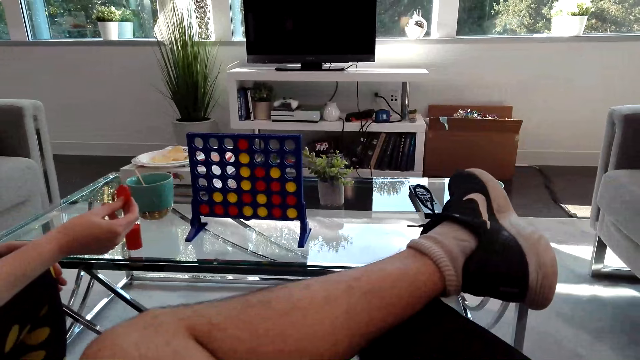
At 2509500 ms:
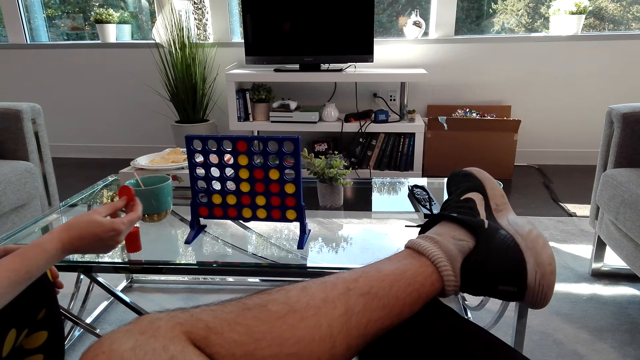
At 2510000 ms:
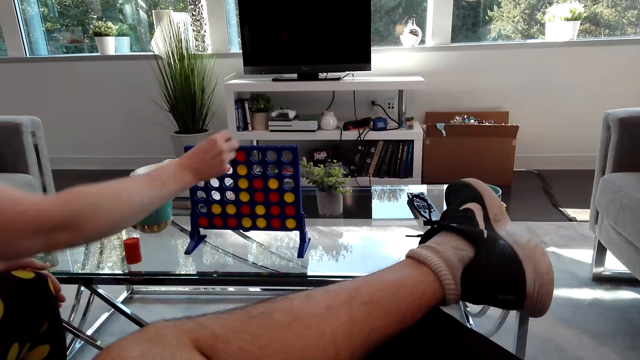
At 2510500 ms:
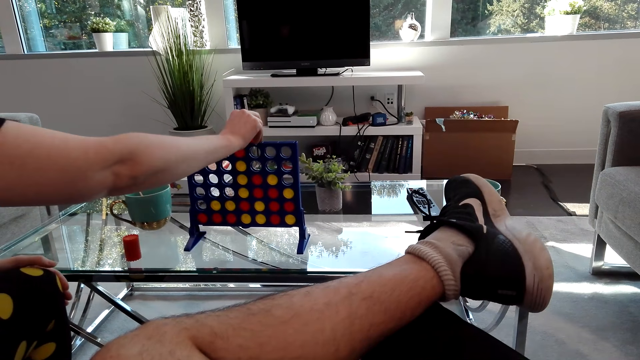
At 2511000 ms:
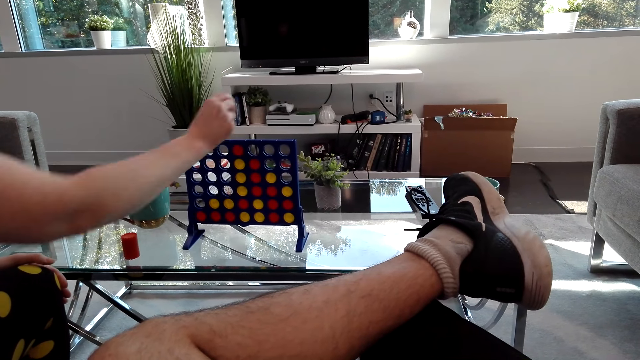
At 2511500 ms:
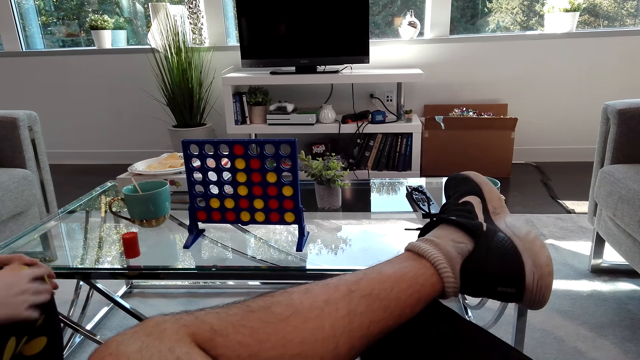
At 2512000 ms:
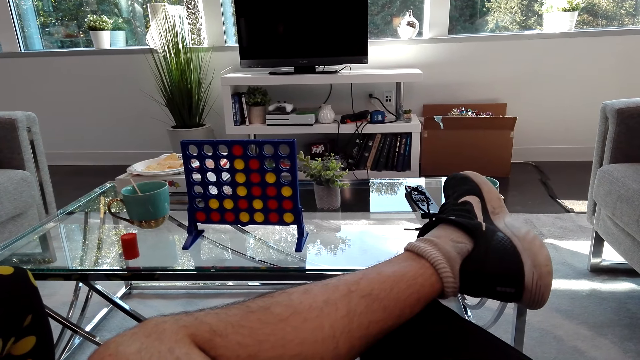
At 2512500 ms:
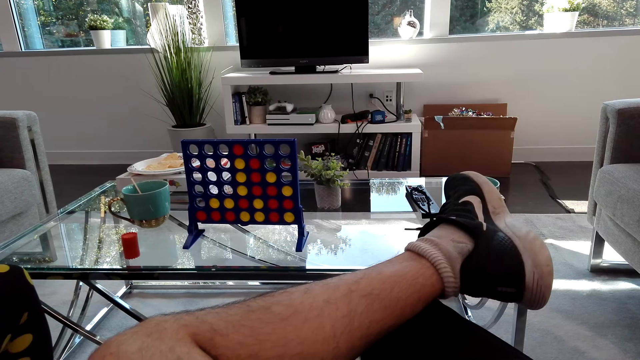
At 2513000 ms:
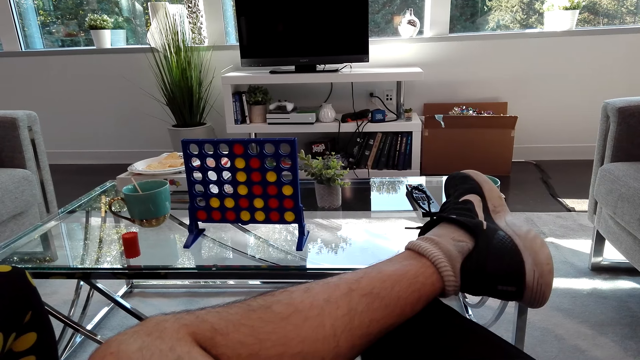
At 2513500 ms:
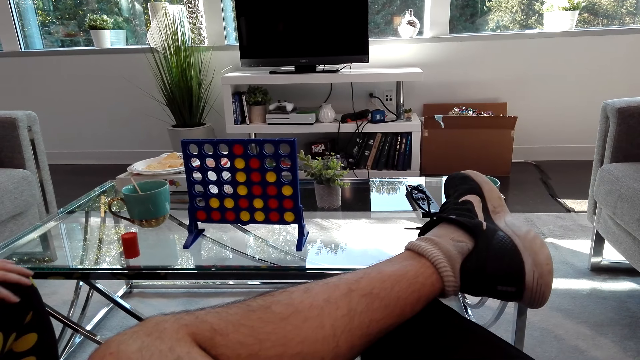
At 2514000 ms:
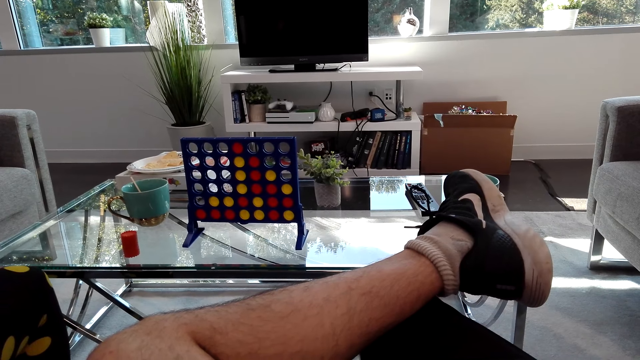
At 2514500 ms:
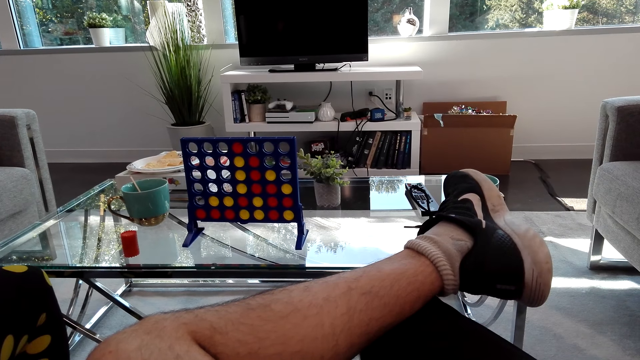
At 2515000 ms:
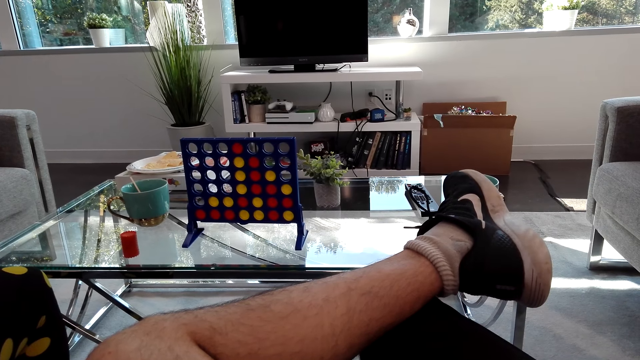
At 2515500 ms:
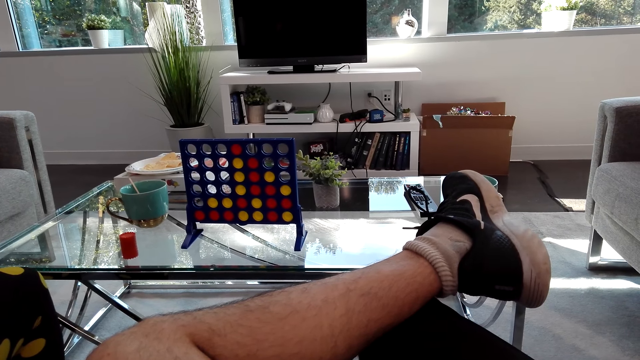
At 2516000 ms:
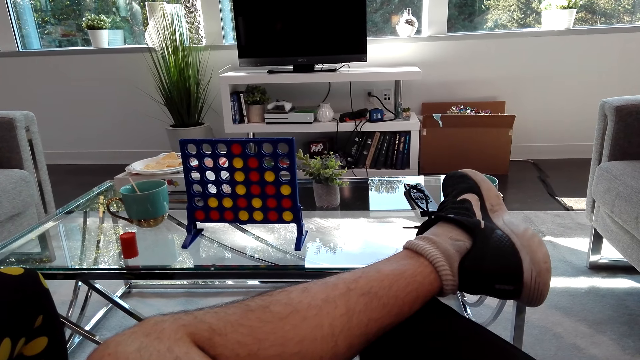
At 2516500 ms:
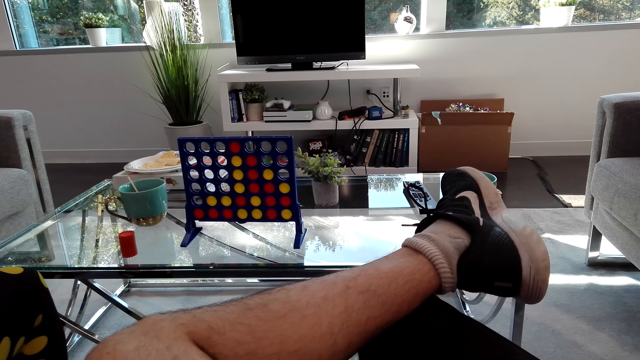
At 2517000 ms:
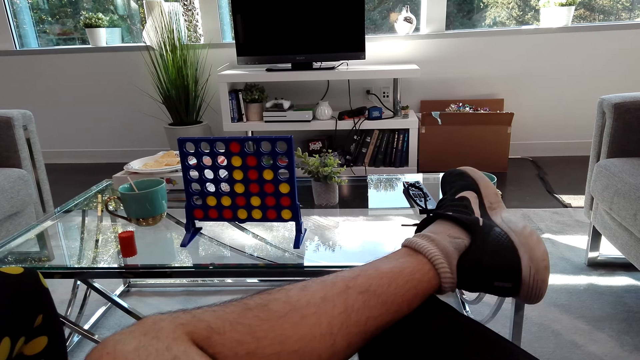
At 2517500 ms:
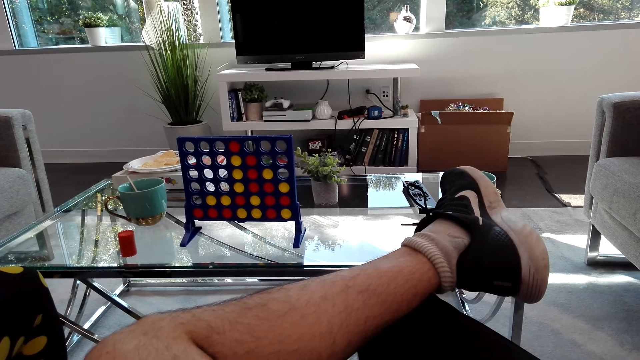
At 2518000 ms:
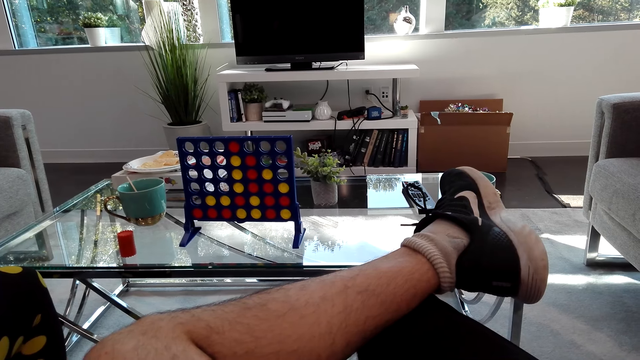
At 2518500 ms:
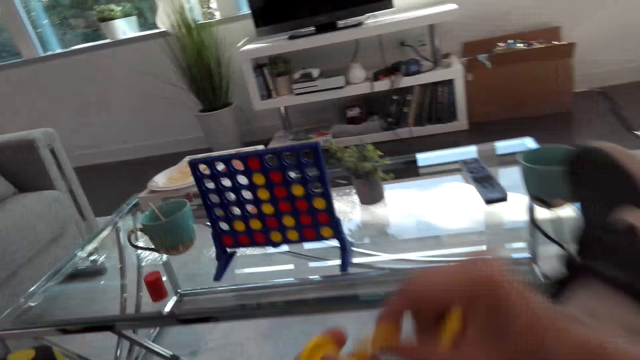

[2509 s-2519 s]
The woman drops the red checker in the connect 4. The woman plays the connect game. The camera wearer looks at the connect 4 game.

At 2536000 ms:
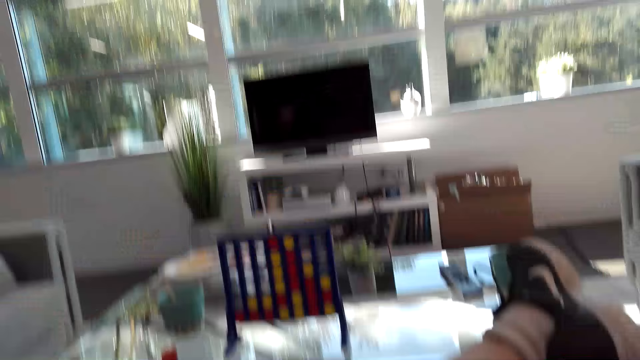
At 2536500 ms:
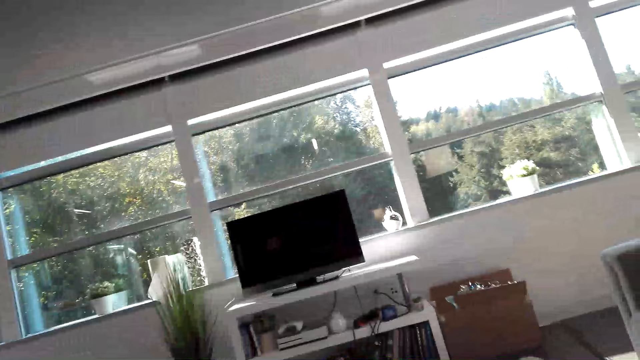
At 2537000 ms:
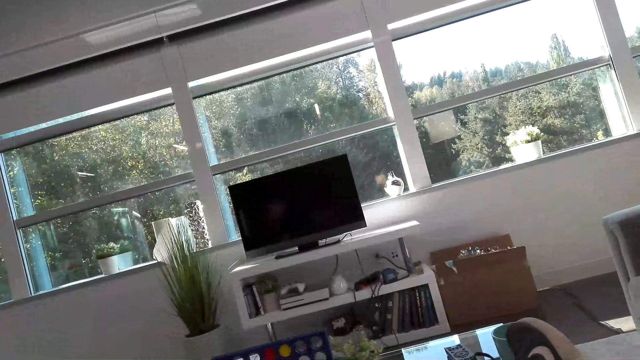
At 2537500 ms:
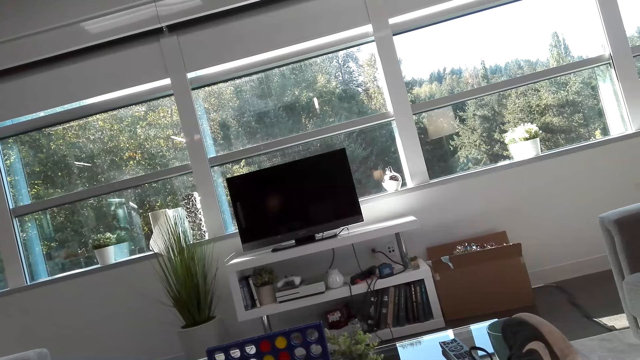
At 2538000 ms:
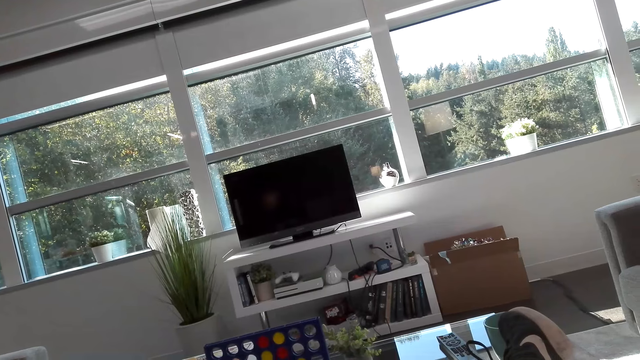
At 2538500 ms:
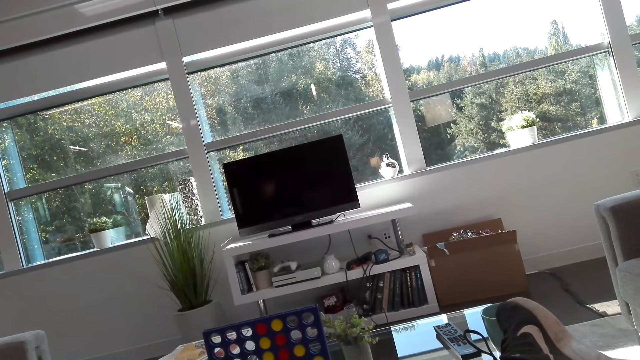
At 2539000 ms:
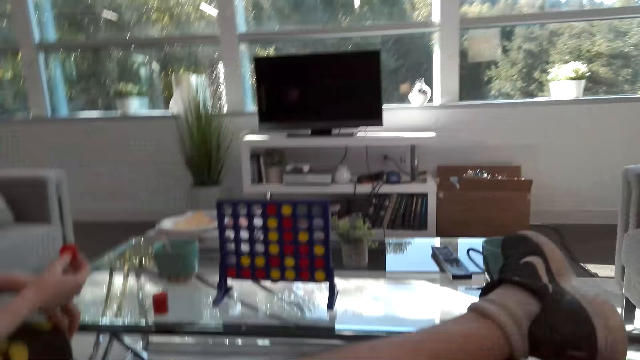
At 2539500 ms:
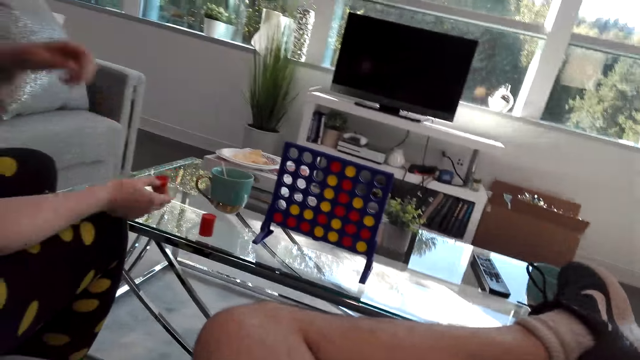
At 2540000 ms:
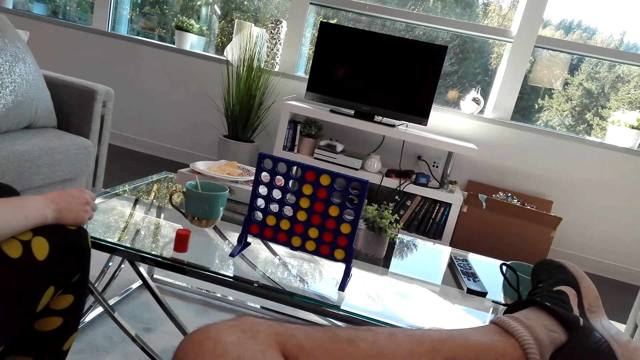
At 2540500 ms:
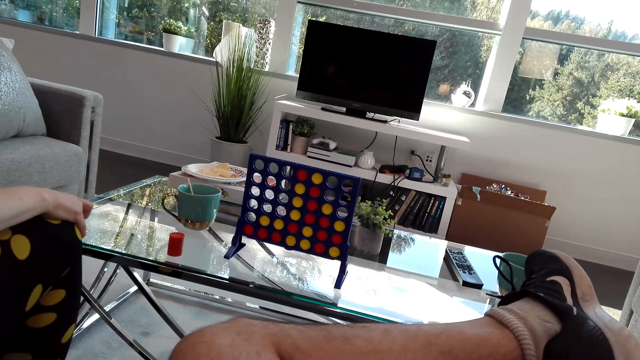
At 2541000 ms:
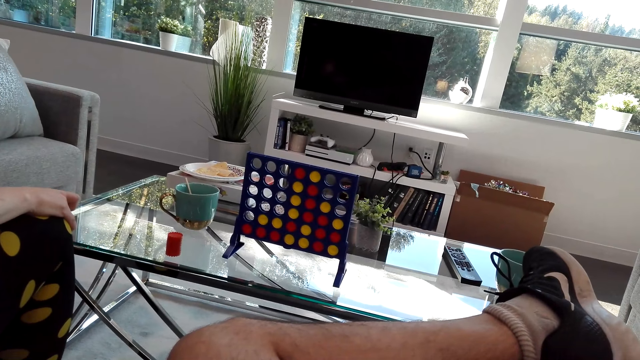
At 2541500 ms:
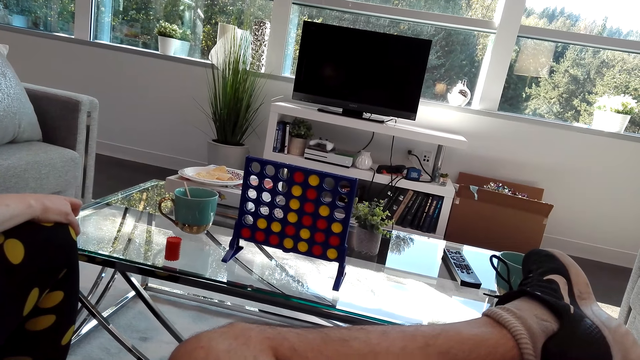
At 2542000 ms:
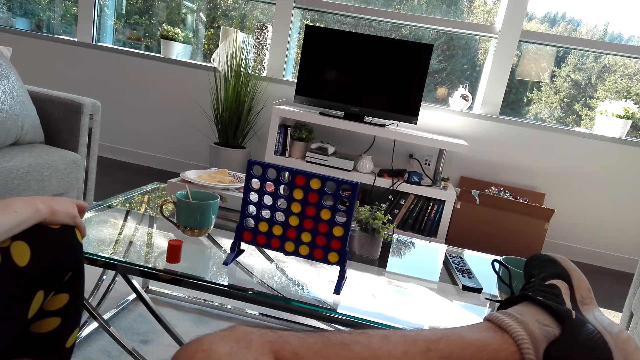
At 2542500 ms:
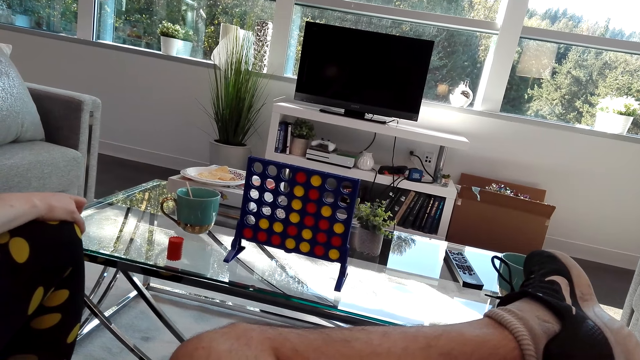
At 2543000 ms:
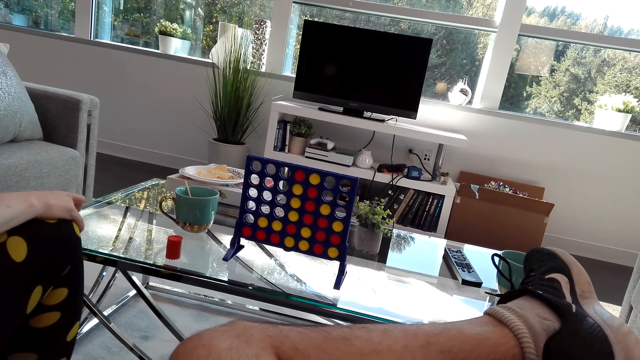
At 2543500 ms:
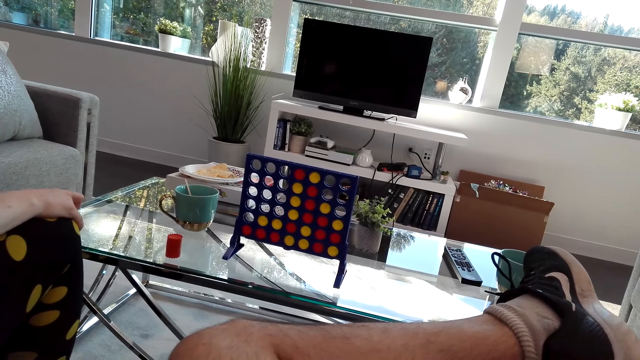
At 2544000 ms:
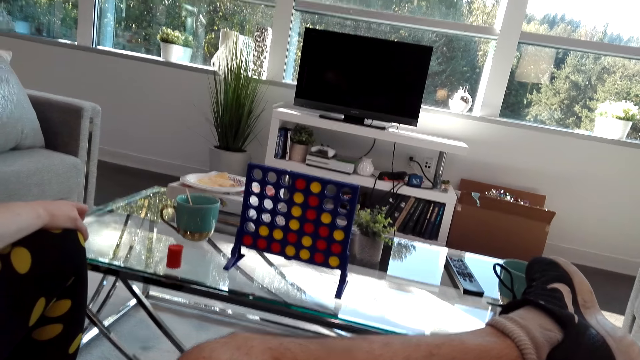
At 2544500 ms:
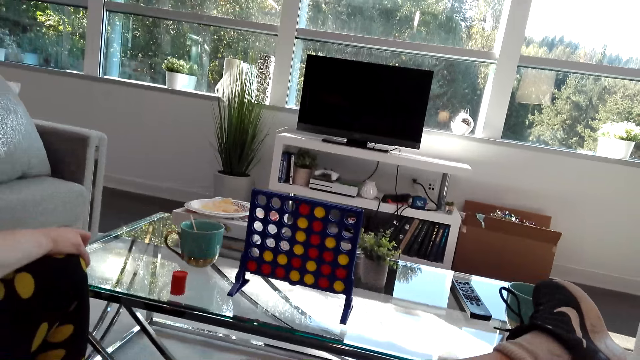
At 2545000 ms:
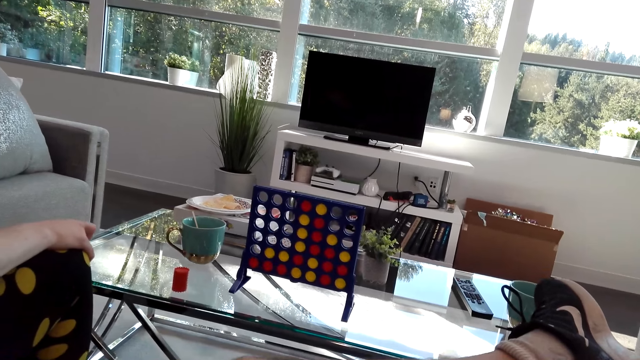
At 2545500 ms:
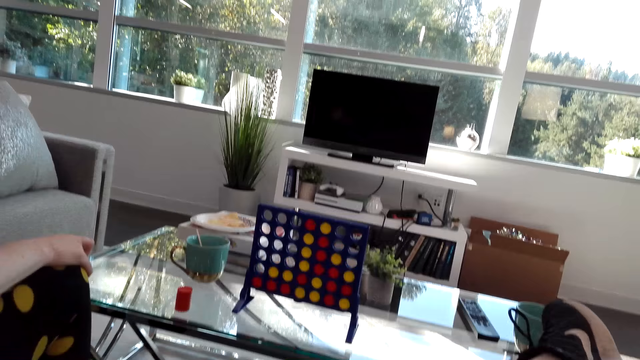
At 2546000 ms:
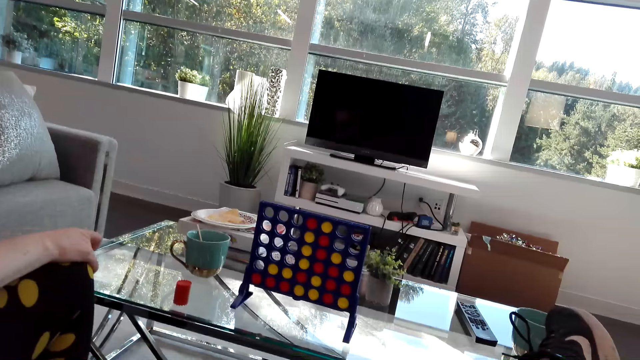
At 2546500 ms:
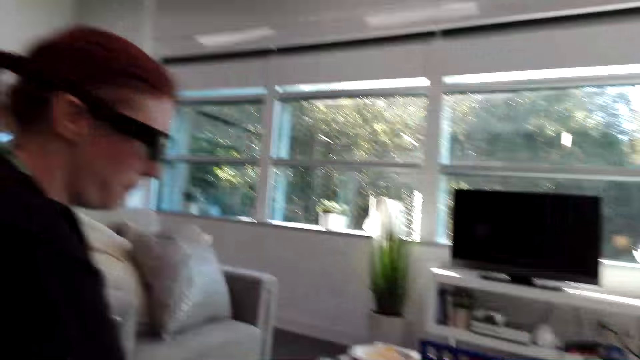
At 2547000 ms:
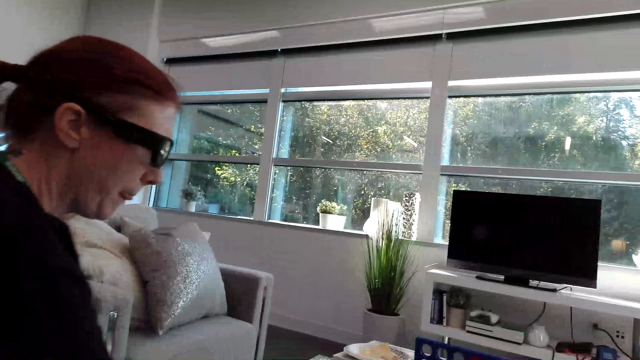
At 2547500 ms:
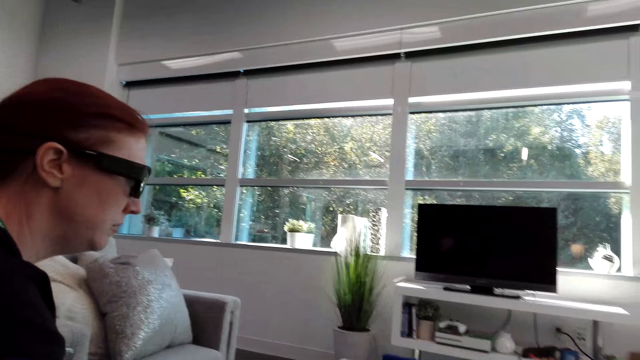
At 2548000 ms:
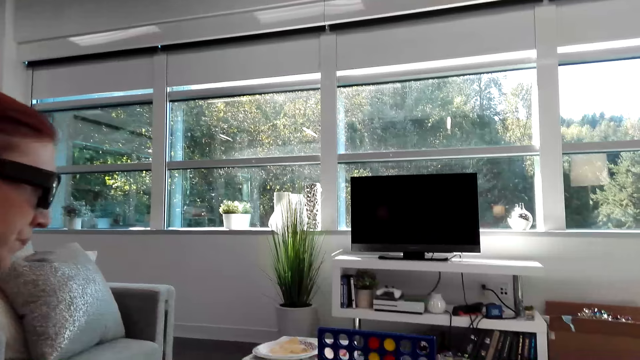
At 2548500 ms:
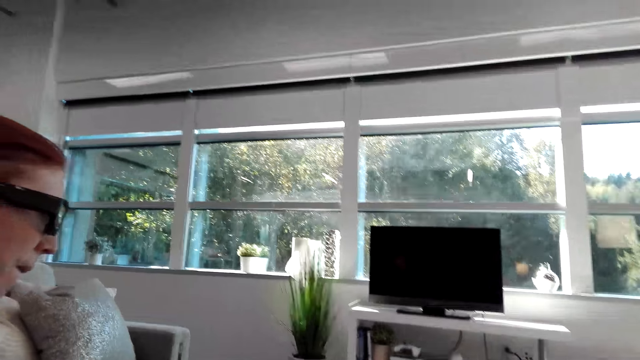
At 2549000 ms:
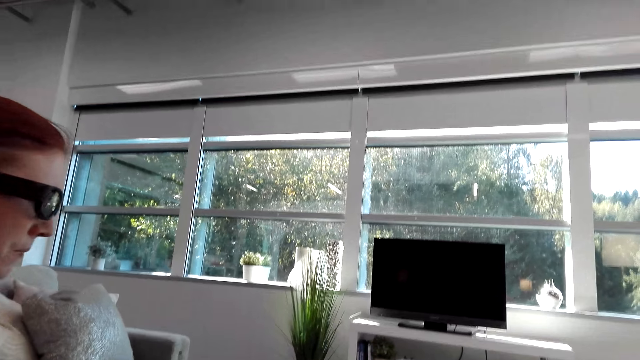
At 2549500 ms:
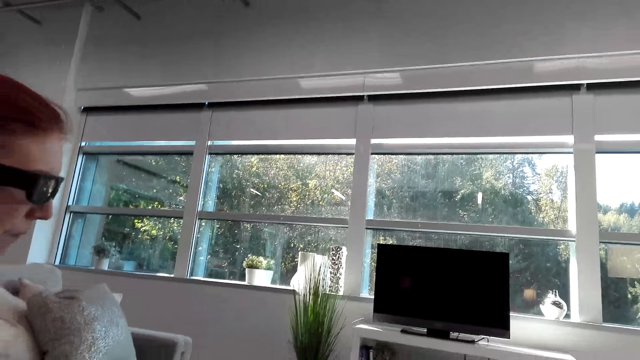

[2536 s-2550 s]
The camera wearer looks outside the window. They look at the TV. A woman holds a red checker. The camera wearer dialogues with the woman. They look at the connect game. They dialogue with the woman again. They look at the woman.
